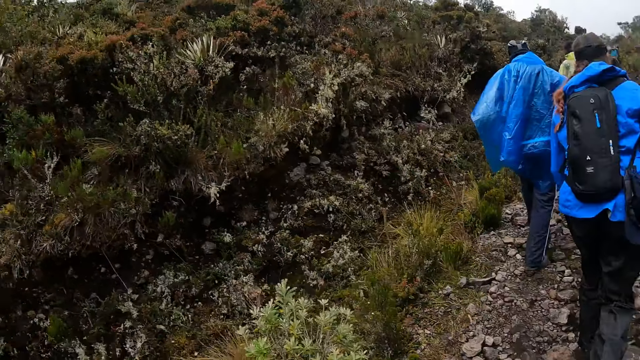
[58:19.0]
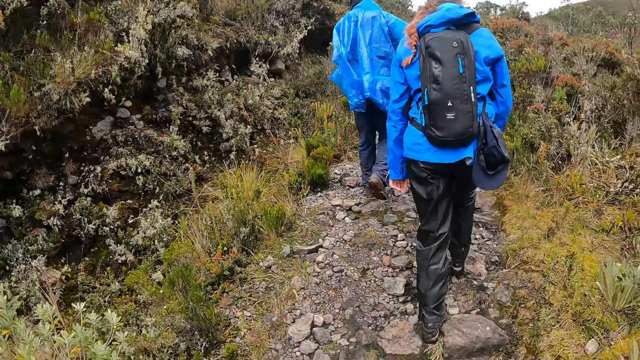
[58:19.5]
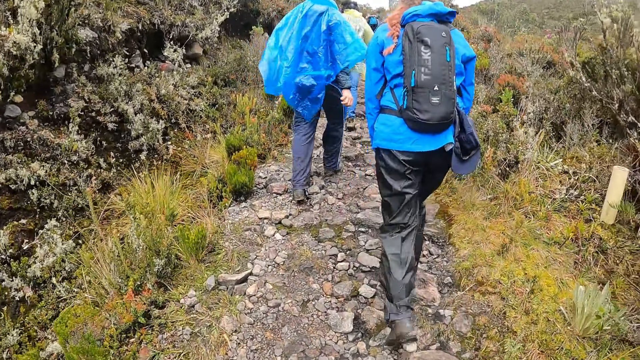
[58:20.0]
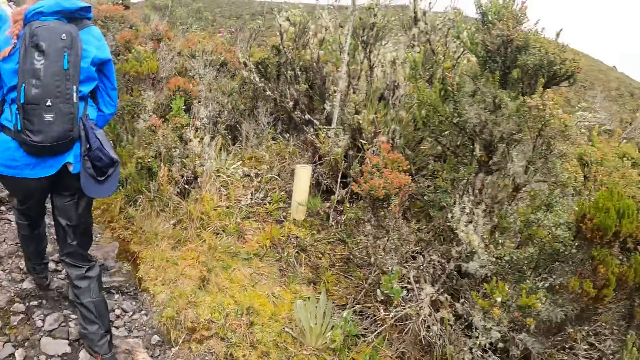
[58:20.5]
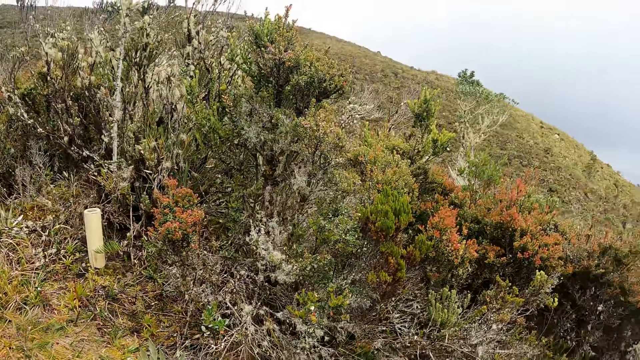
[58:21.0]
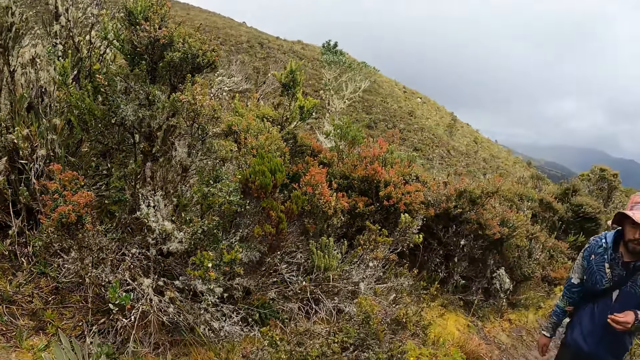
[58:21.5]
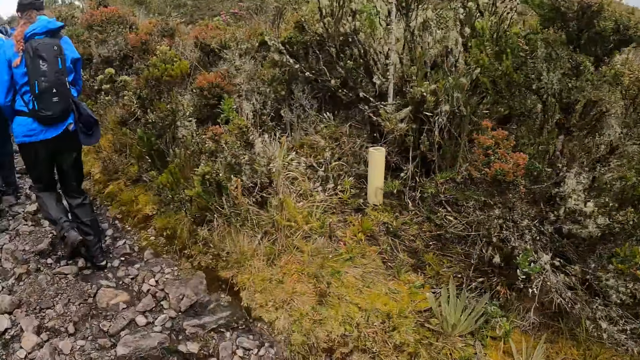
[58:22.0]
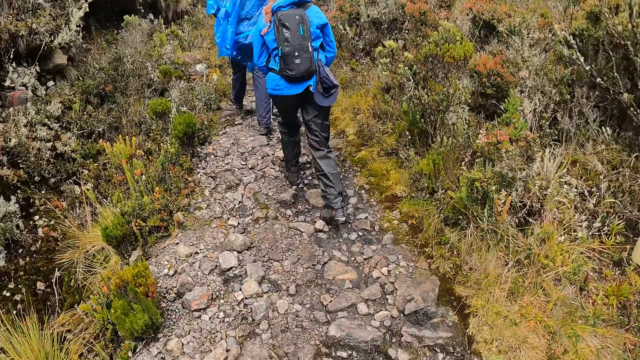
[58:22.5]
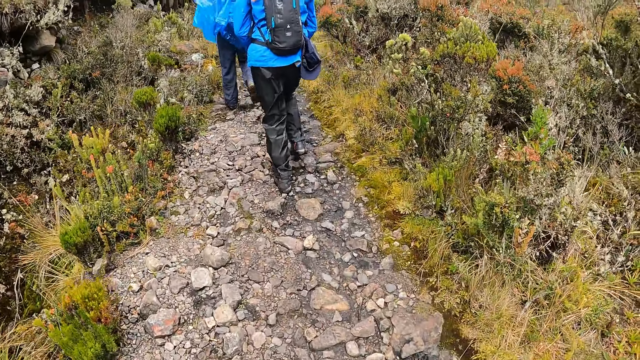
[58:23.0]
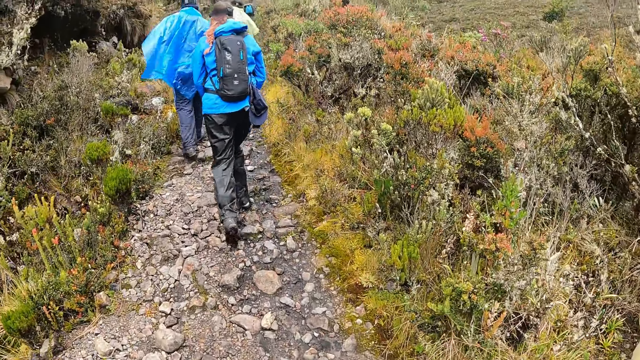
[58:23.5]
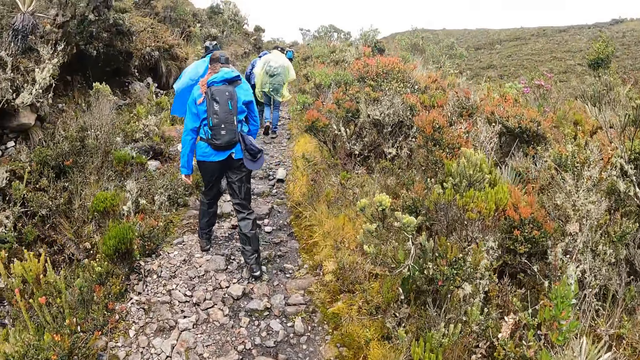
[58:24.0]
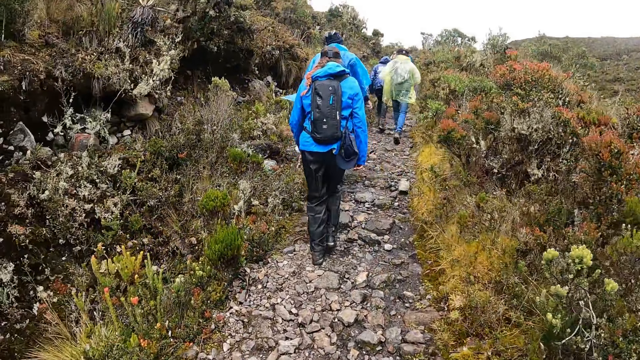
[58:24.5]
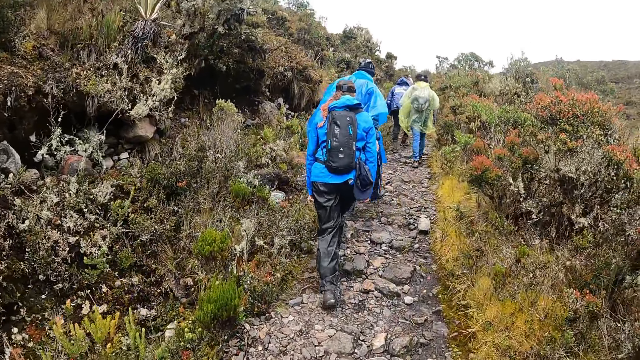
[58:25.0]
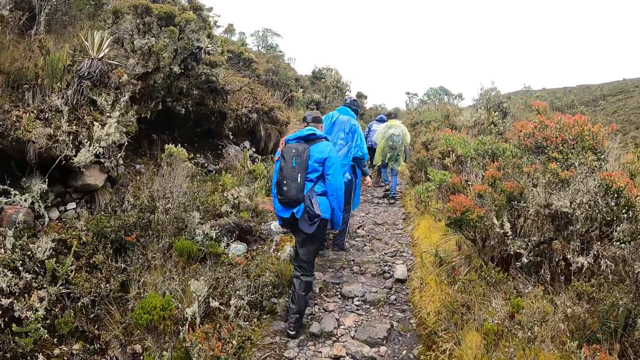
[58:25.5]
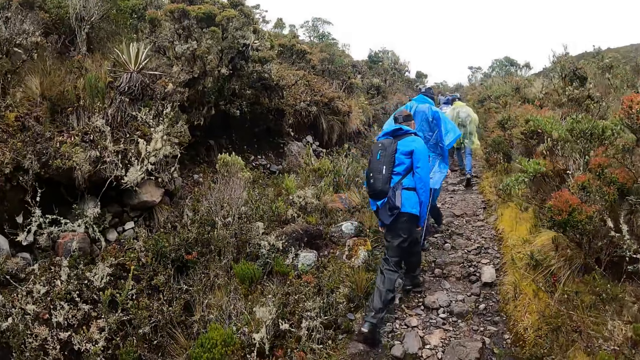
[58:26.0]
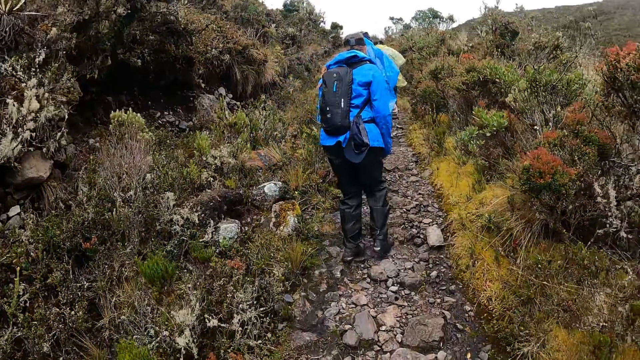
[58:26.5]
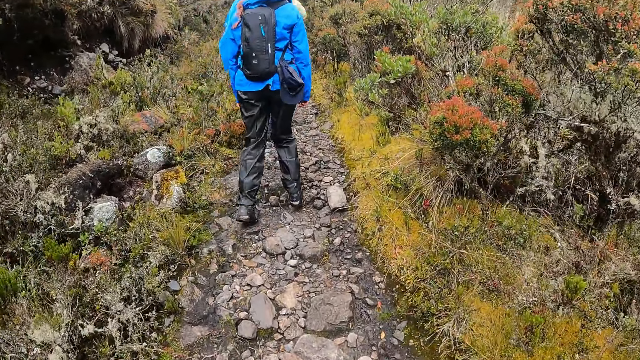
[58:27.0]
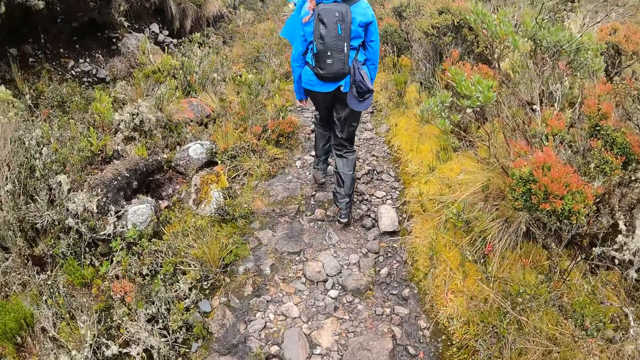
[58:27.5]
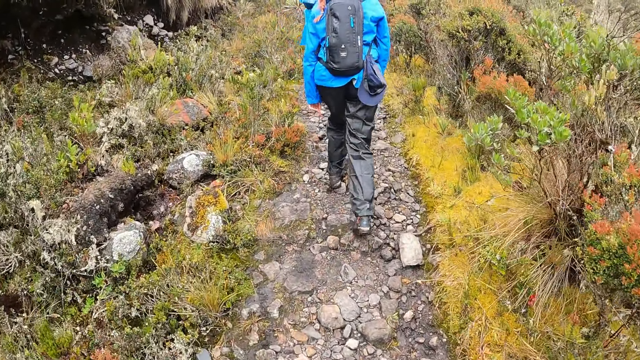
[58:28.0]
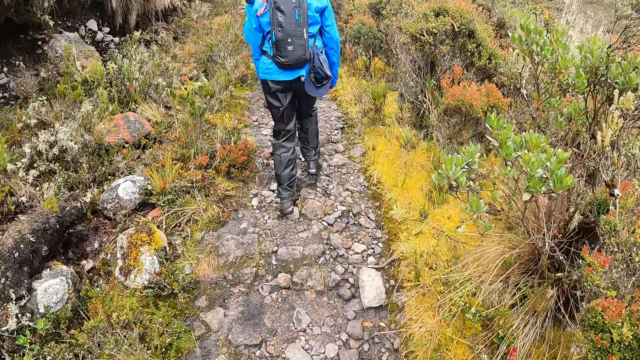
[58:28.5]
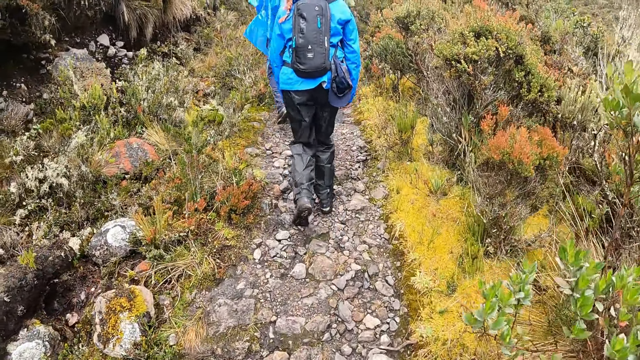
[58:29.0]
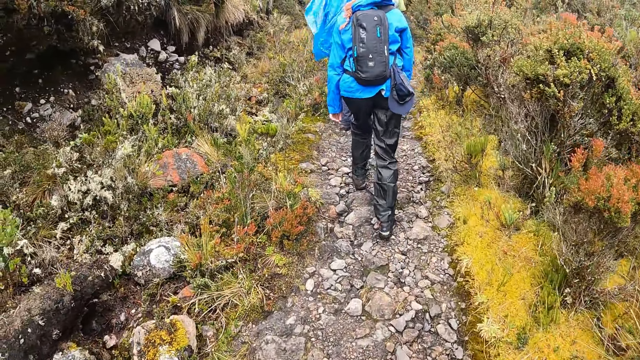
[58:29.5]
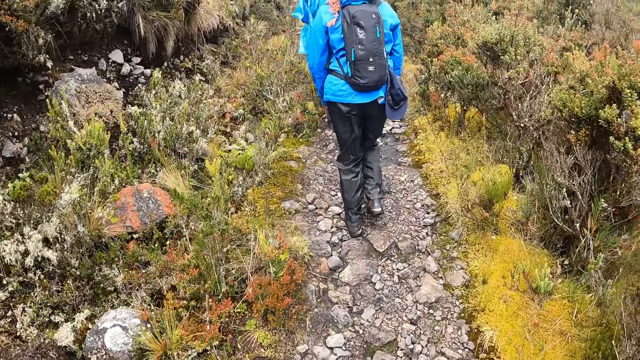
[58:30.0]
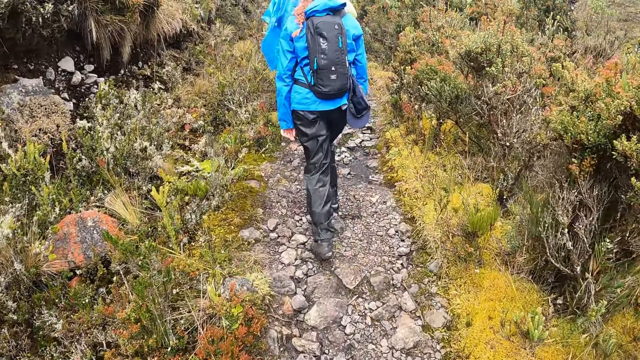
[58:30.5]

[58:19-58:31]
The camera wearer looks around. They walk up the mountain.

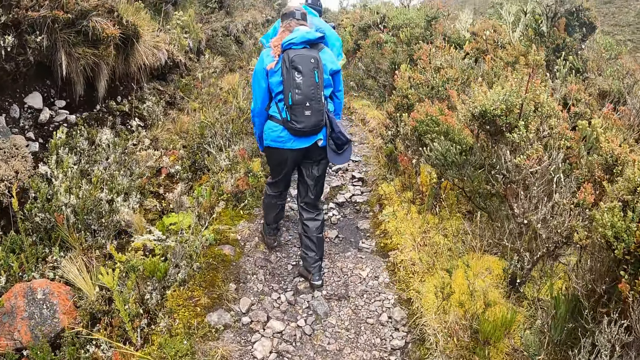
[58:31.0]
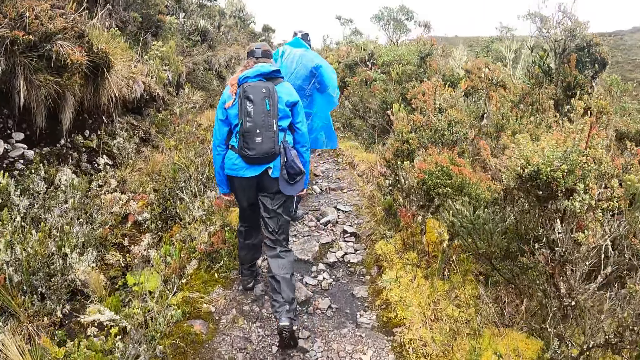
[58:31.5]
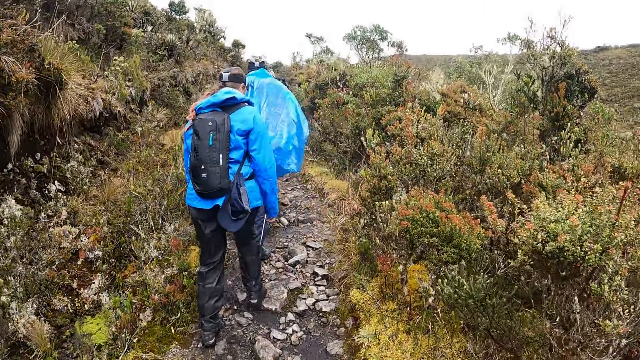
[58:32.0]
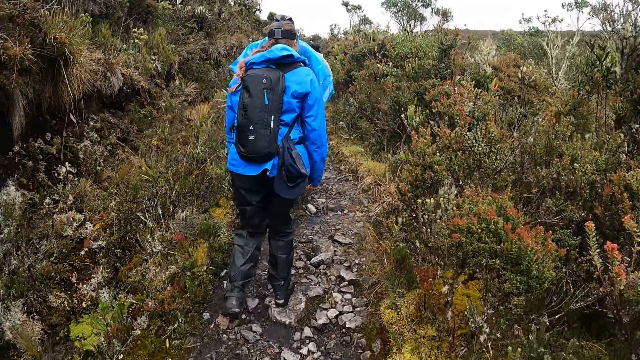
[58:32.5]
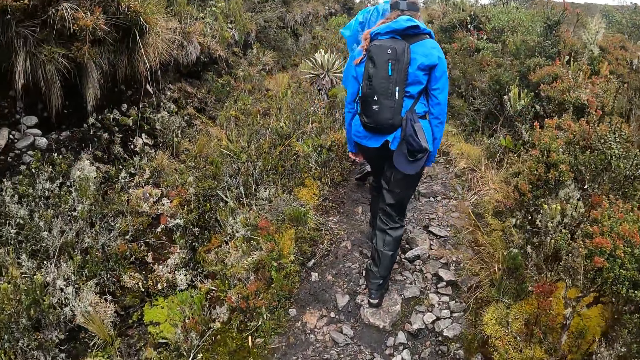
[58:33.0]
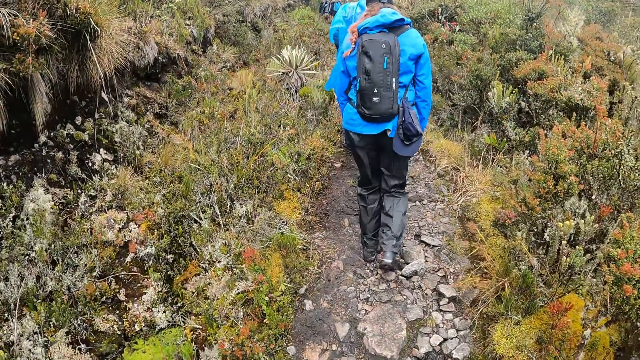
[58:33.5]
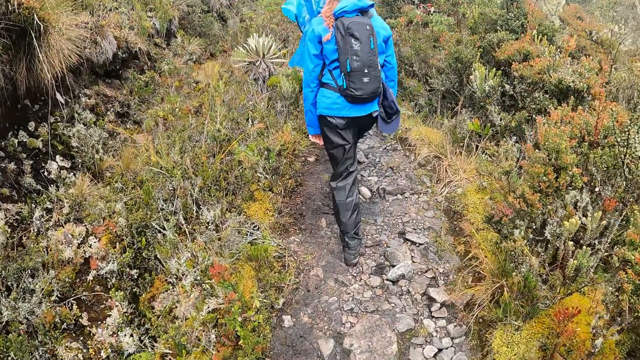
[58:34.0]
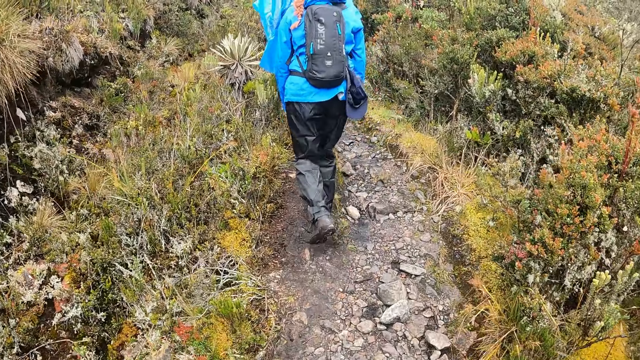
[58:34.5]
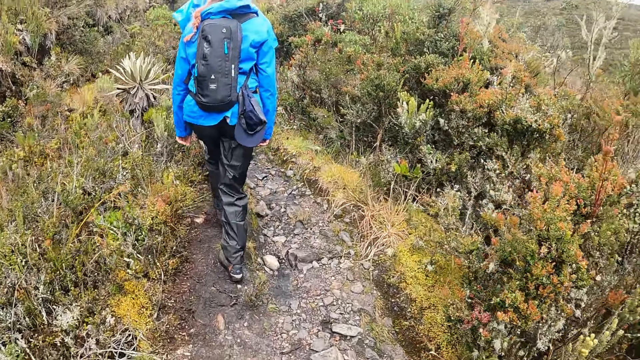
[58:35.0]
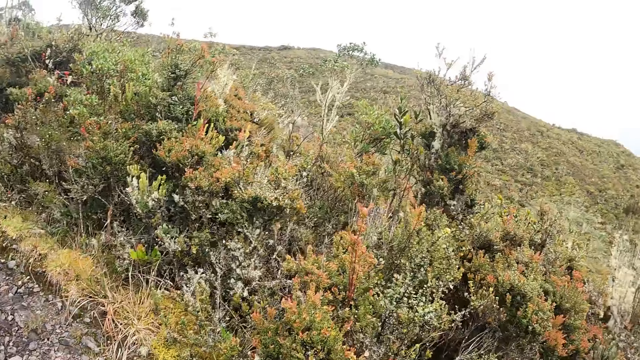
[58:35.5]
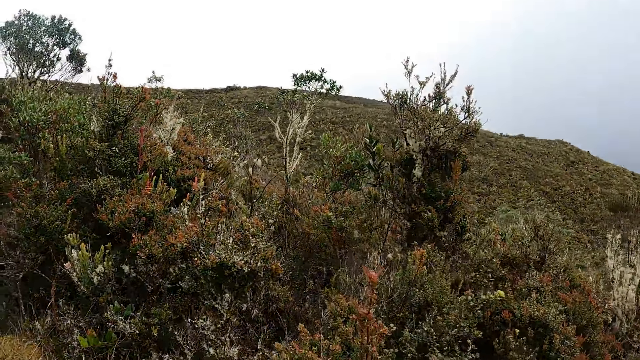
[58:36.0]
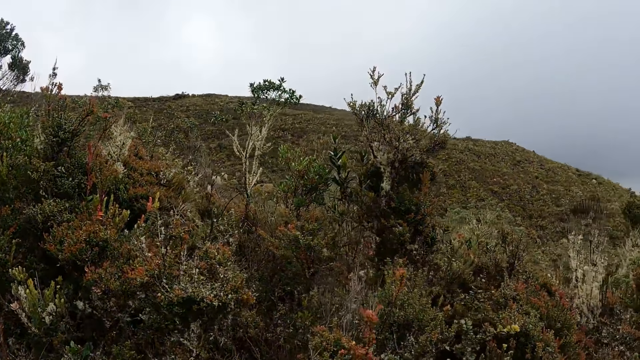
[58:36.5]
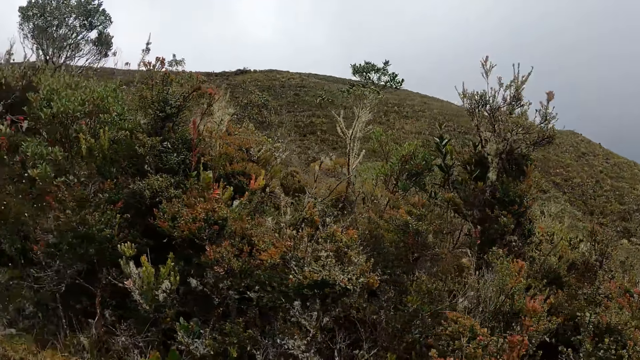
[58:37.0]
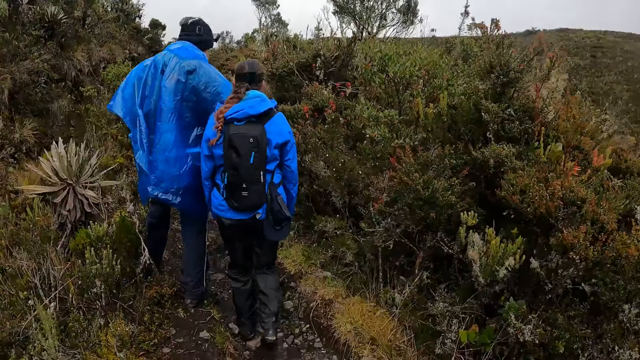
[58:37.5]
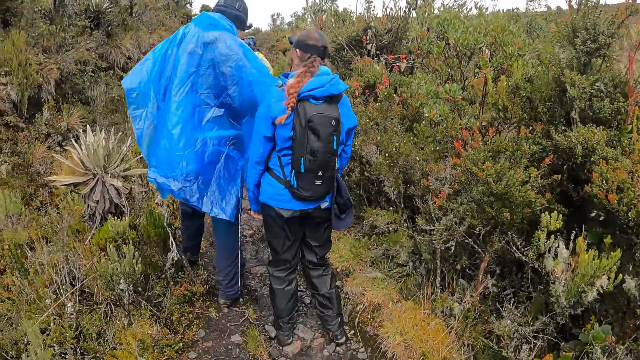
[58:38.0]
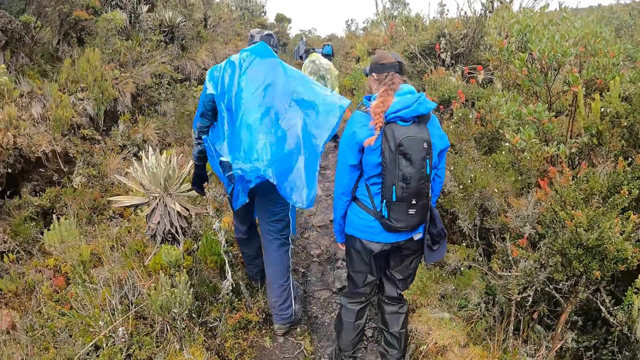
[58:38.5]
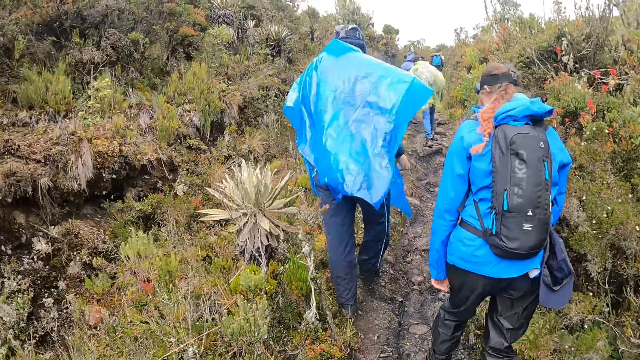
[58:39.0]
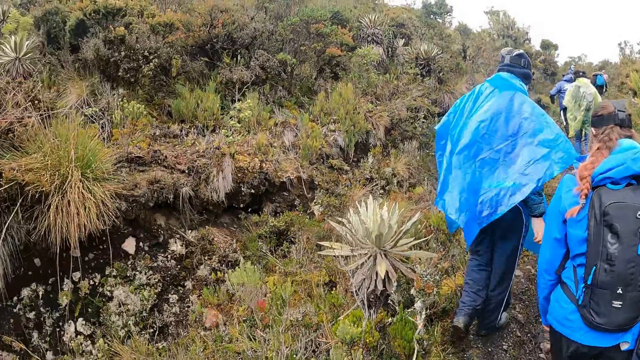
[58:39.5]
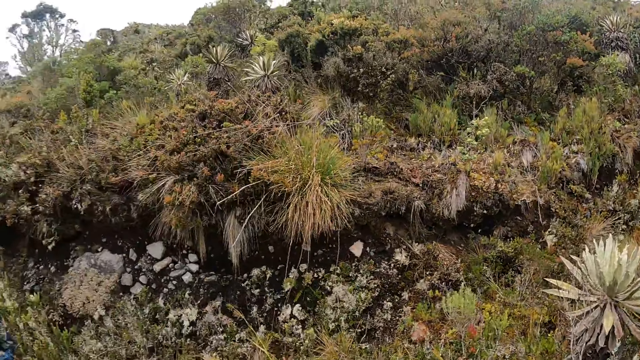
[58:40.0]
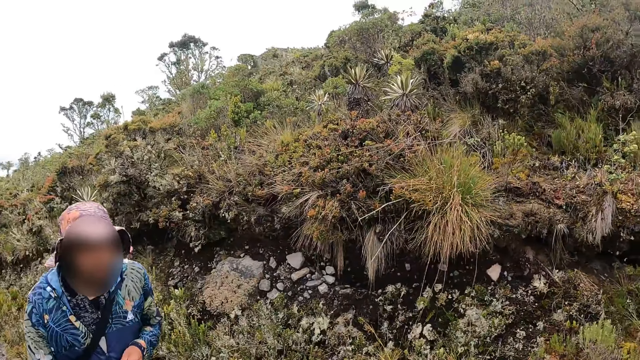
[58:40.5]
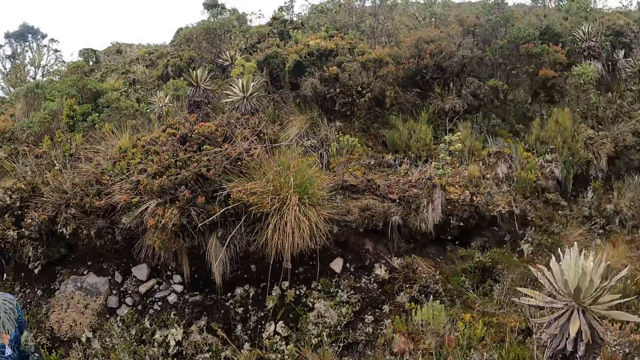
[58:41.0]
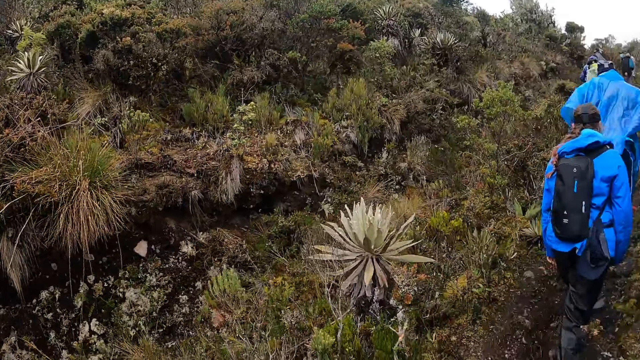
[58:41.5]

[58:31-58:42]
The camera wearer looks around.
